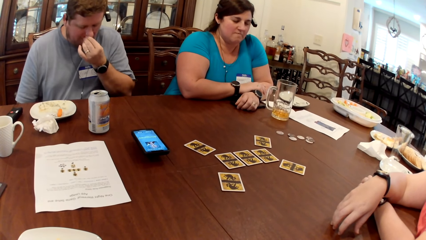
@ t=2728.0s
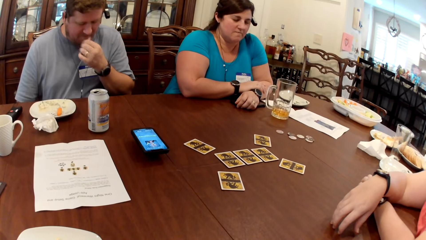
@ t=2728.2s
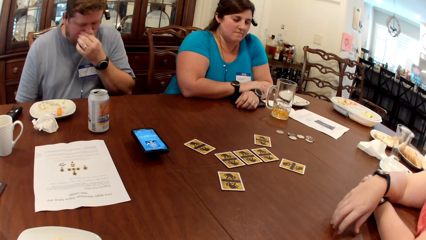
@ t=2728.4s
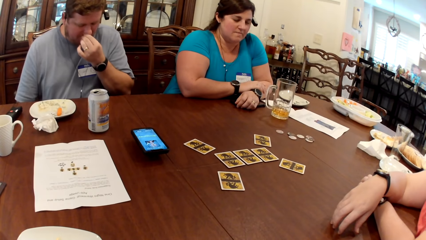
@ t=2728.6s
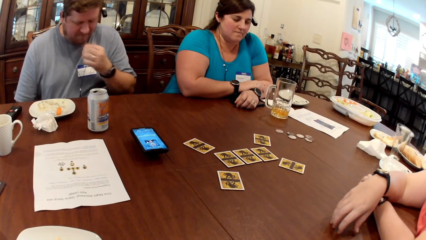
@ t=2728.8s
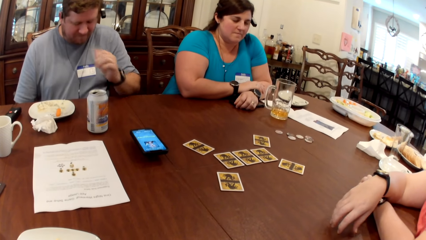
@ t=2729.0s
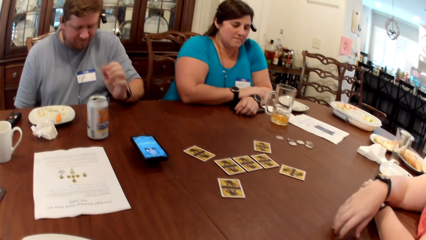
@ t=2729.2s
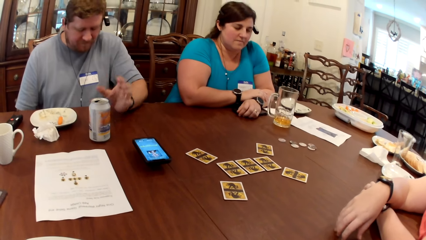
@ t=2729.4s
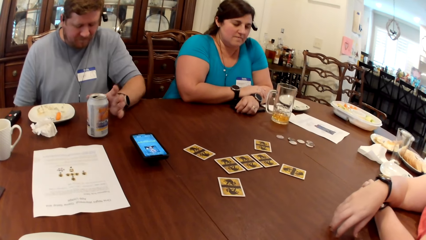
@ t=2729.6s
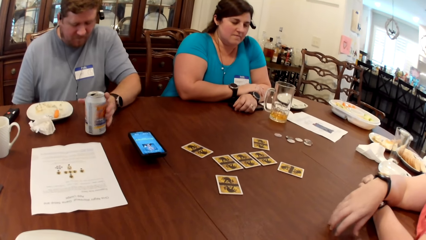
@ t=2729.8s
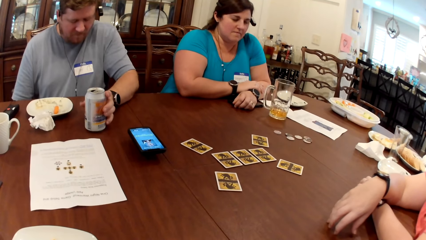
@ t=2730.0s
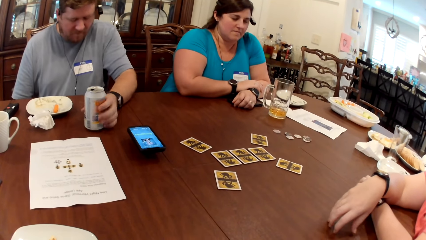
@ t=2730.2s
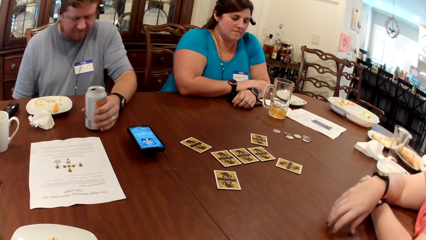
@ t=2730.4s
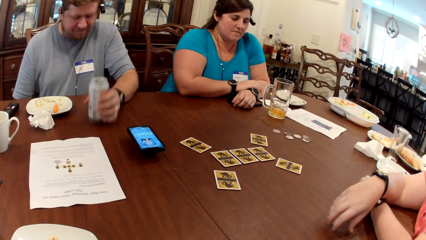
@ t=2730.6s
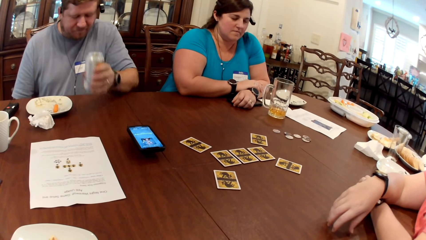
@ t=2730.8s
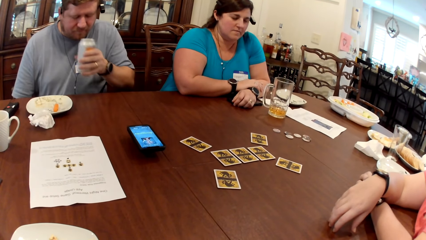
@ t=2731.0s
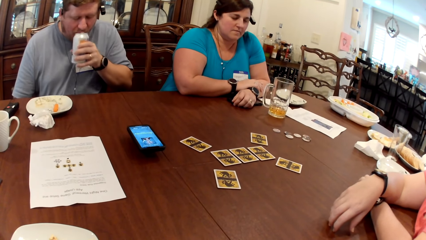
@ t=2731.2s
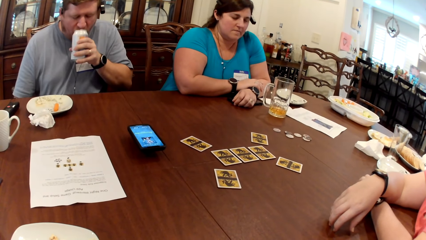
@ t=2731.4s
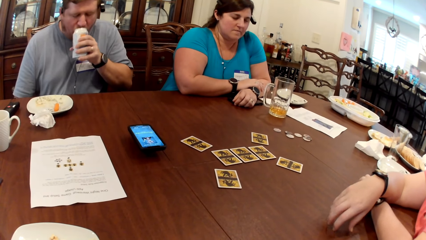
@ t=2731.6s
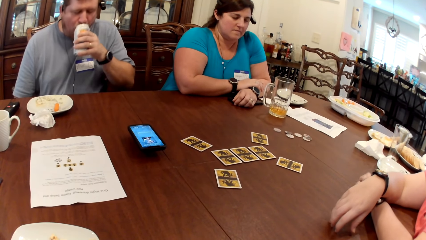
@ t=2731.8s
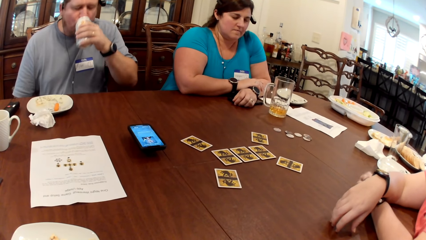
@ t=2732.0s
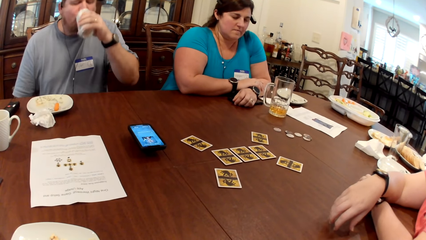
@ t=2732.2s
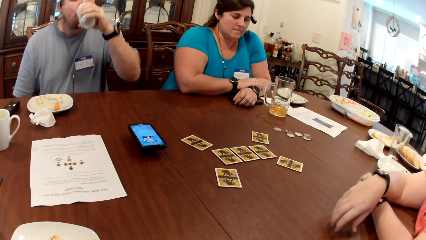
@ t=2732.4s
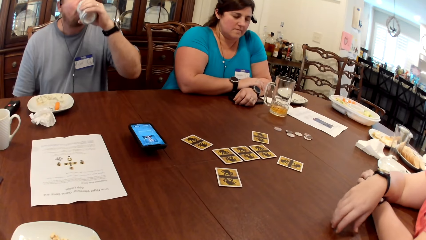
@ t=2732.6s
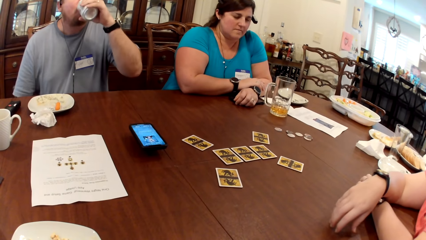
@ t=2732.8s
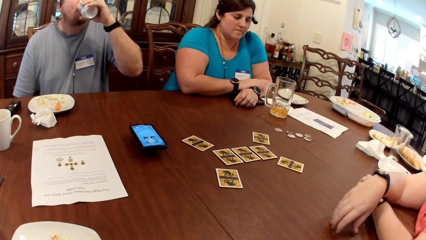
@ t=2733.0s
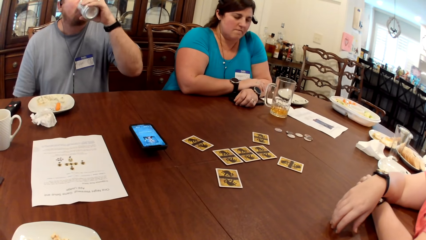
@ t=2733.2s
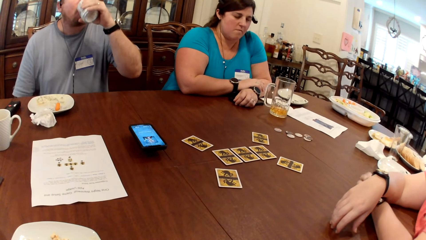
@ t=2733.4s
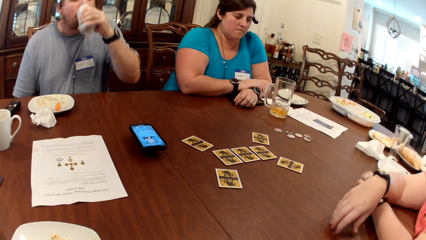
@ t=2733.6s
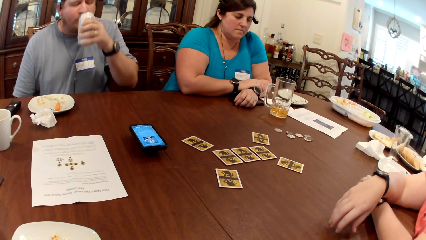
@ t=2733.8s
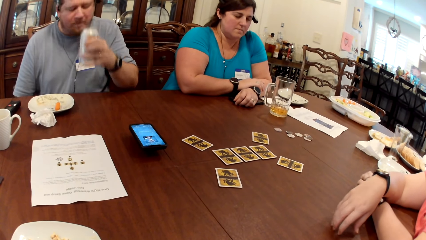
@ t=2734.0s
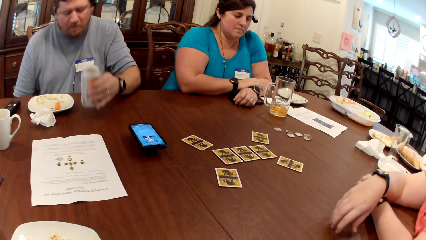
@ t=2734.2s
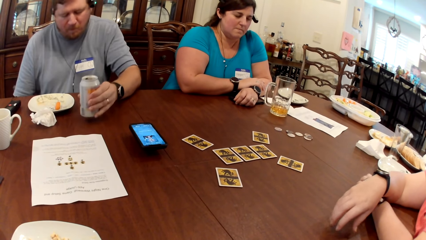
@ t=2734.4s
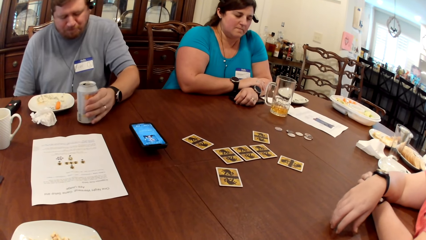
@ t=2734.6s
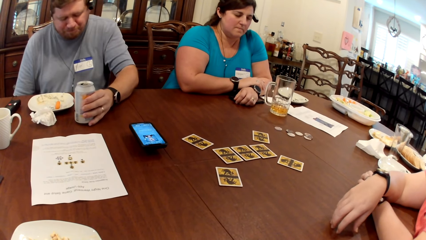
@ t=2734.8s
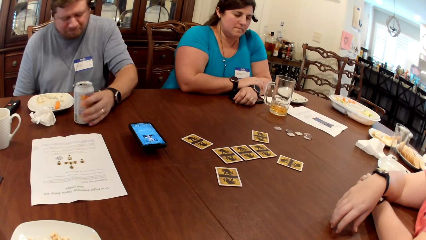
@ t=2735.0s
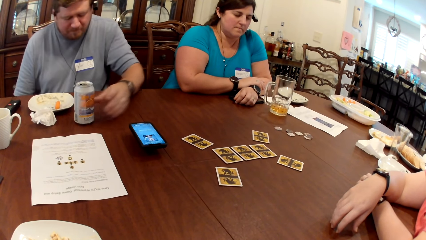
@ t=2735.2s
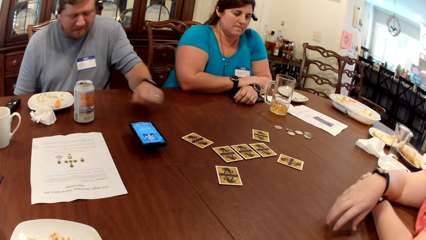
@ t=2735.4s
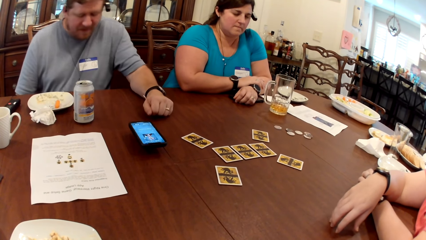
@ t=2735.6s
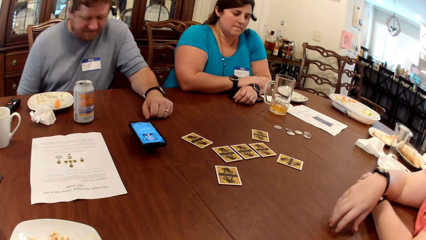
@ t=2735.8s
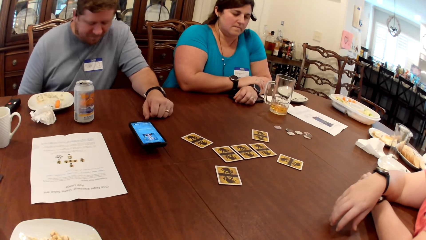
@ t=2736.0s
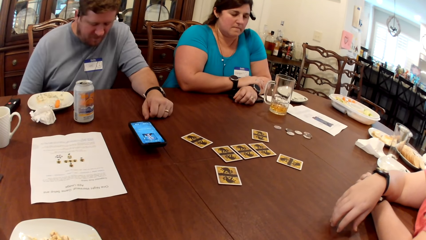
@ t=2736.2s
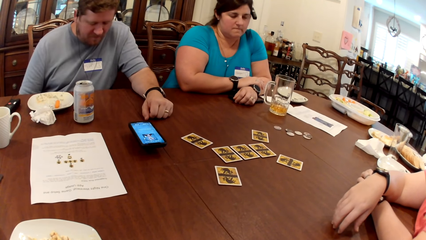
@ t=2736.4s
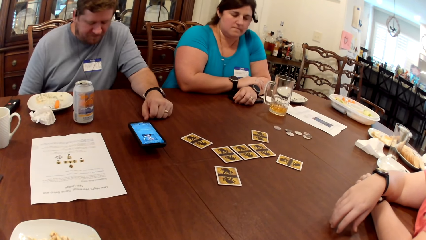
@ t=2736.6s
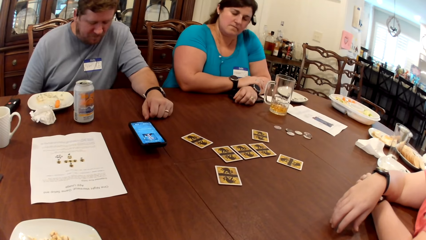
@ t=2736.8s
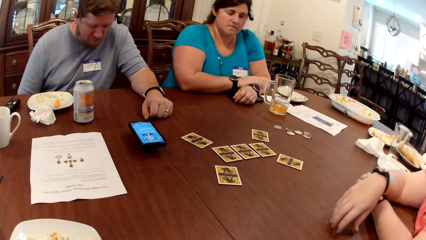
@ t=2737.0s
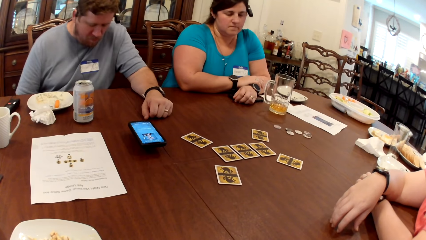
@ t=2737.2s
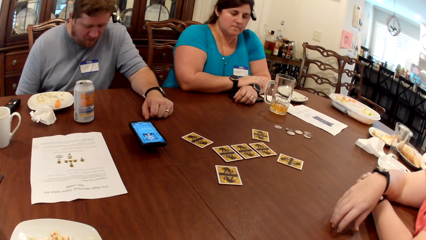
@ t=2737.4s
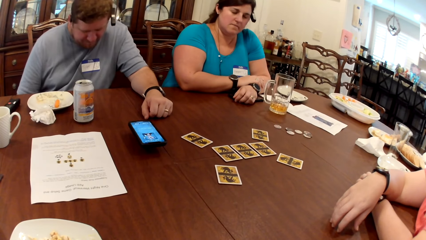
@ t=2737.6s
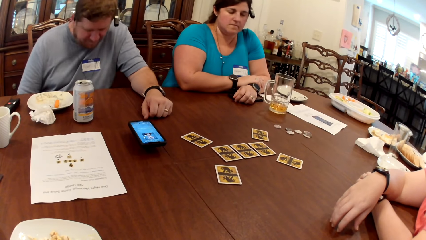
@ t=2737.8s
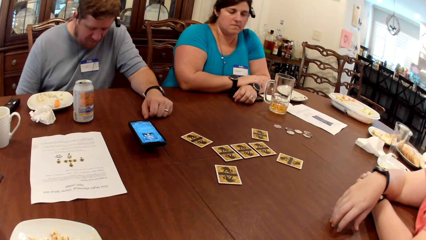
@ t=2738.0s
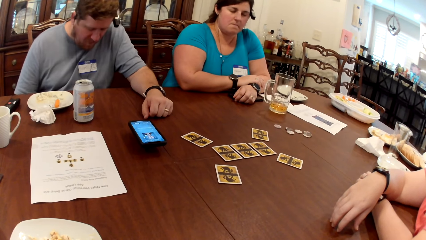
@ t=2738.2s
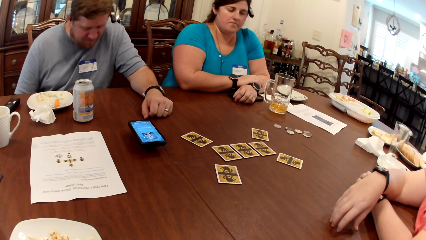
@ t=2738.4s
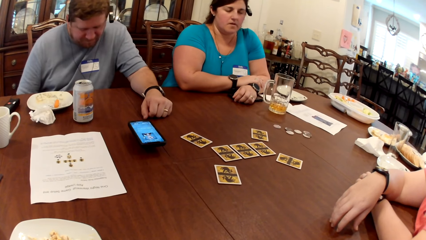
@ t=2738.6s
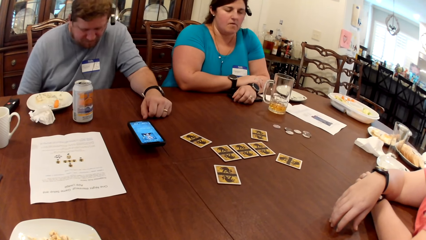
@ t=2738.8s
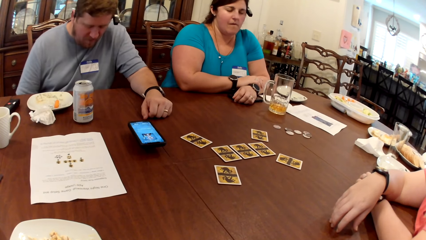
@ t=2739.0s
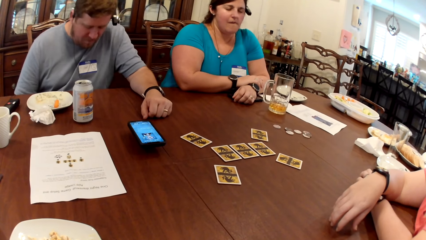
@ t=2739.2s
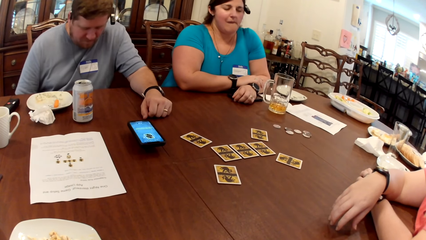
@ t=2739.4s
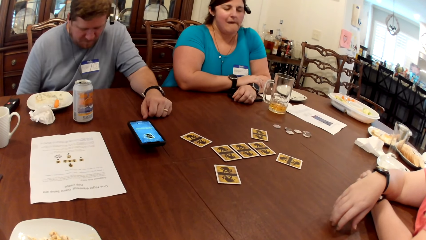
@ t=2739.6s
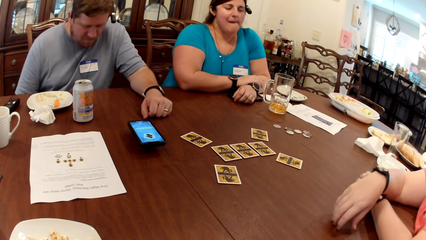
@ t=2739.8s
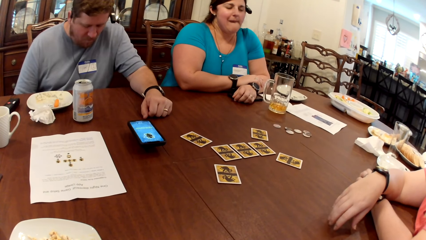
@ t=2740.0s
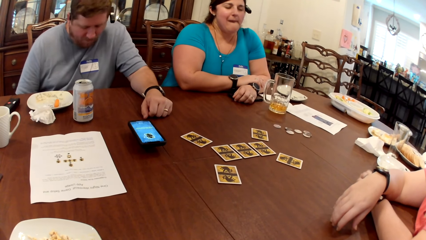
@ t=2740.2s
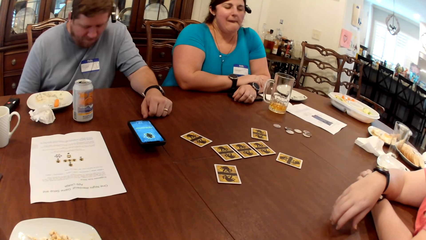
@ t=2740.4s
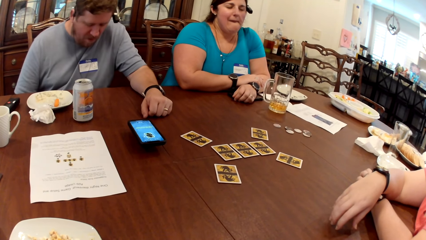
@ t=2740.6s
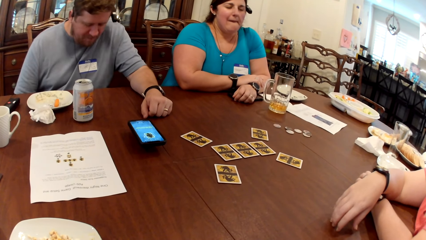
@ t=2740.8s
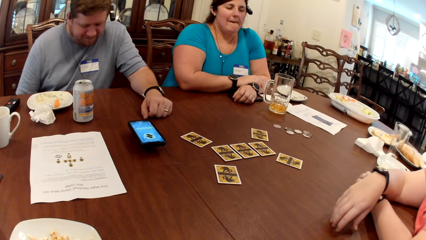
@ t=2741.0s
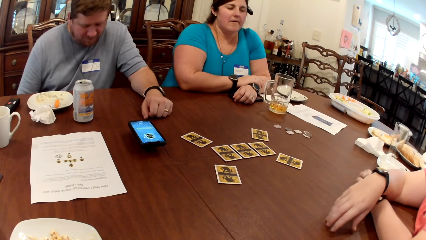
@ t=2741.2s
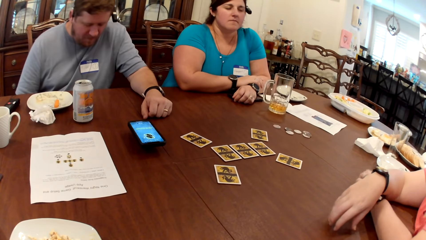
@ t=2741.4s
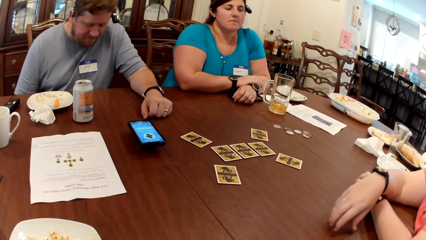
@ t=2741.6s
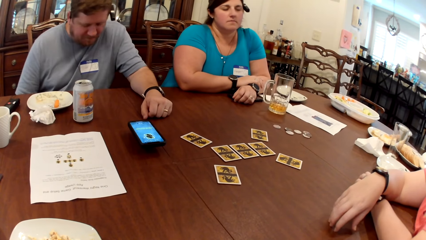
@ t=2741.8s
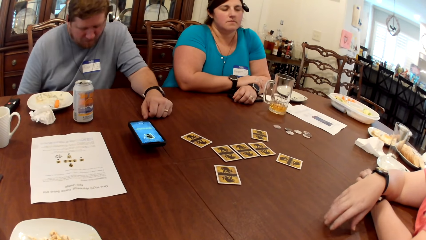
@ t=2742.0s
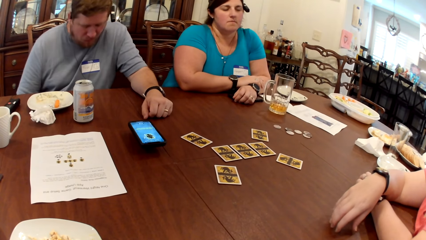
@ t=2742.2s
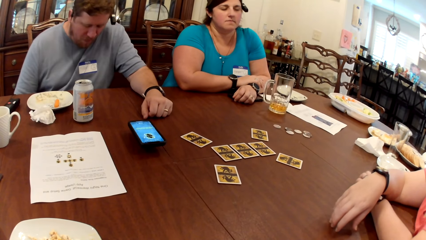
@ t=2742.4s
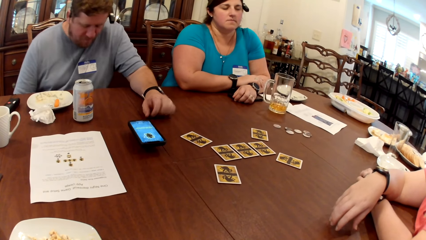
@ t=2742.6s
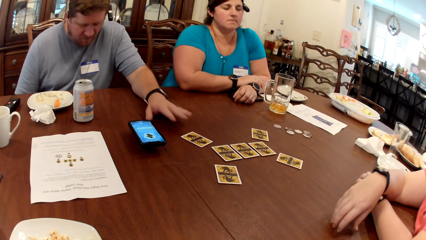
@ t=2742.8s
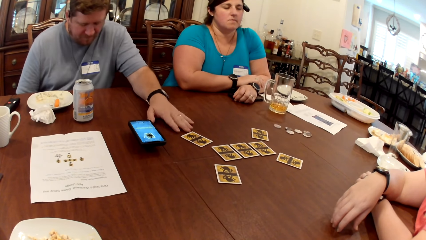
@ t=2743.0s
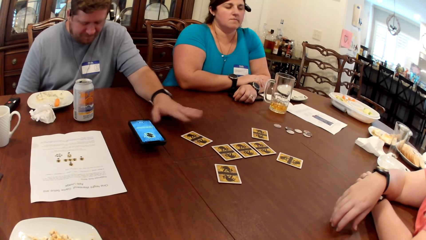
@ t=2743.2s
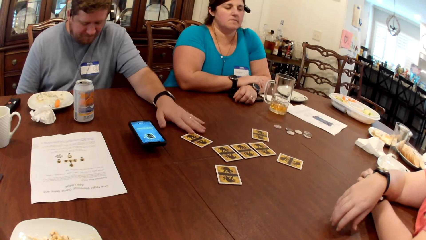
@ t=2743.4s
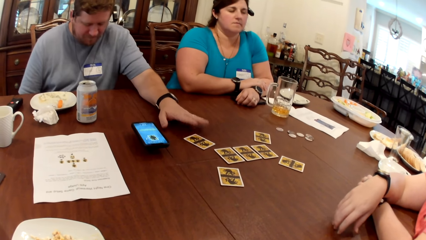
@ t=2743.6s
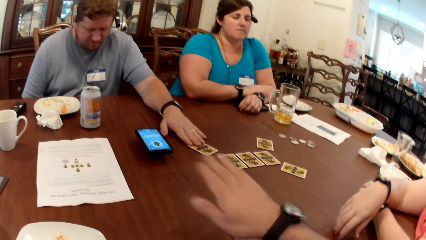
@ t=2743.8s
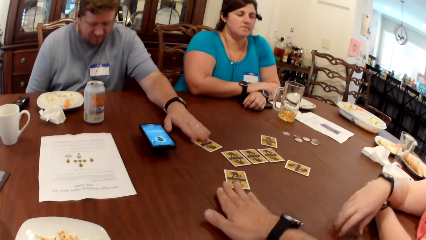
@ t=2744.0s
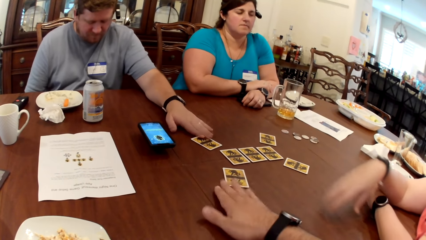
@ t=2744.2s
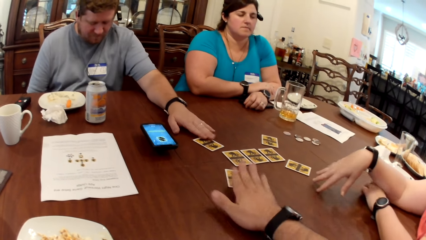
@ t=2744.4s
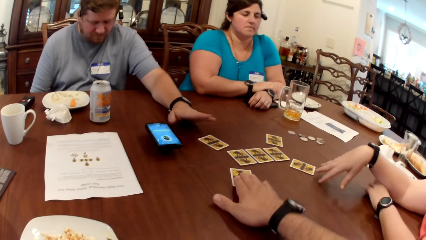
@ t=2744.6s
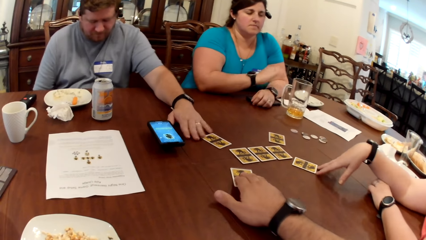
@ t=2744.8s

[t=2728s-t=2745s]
The man picks a can of soda from the table with his left hand. He drinks from the can of soda with his left hand. He drops the can of soda on the table with his left hand. He places his left hand on the table. He taps the table with his left hand. The camera wearer taps the table with his right hand.
